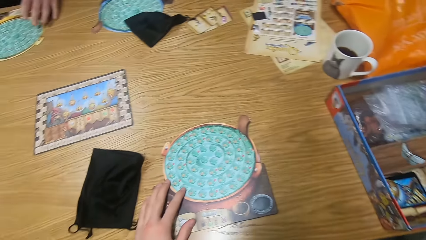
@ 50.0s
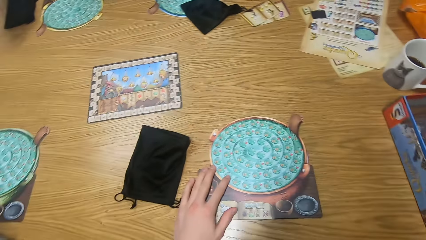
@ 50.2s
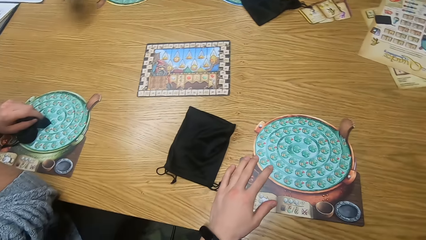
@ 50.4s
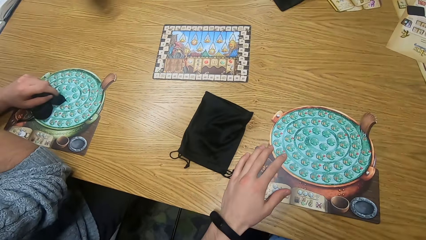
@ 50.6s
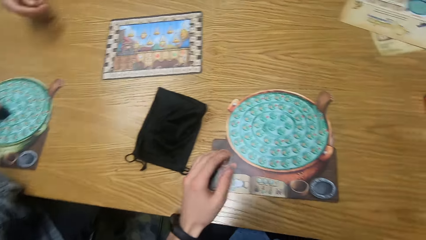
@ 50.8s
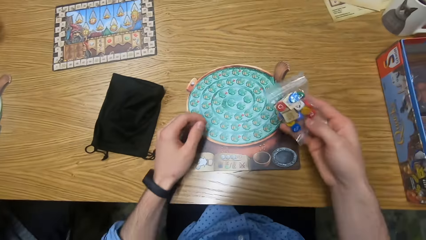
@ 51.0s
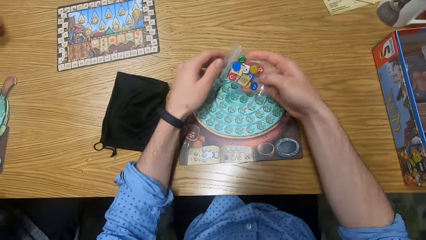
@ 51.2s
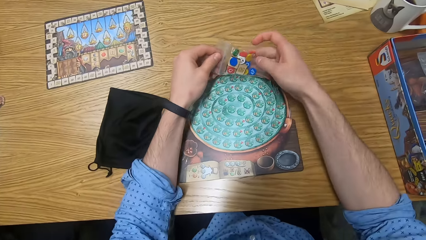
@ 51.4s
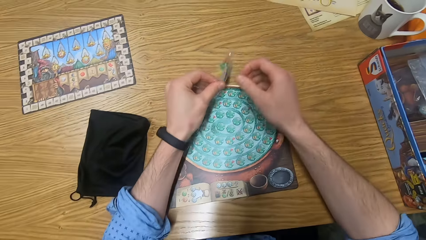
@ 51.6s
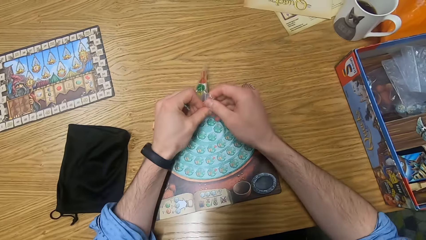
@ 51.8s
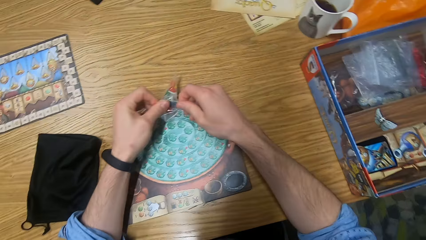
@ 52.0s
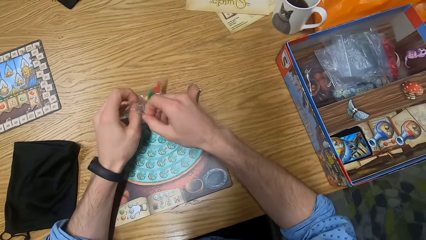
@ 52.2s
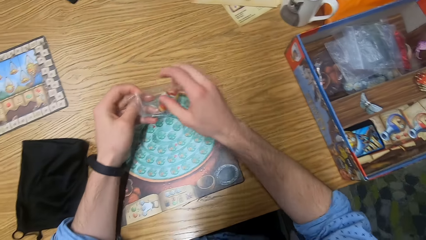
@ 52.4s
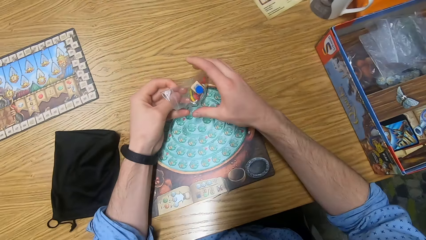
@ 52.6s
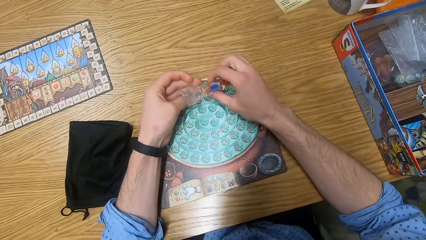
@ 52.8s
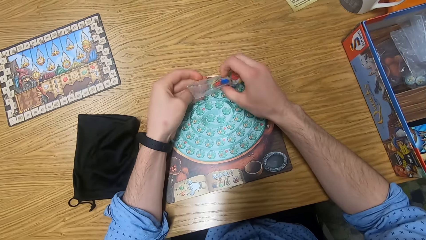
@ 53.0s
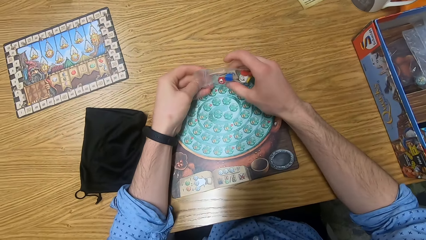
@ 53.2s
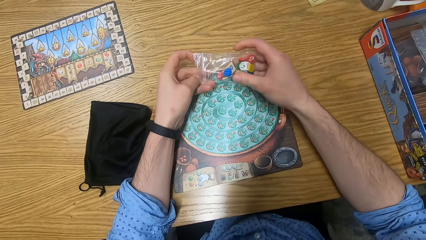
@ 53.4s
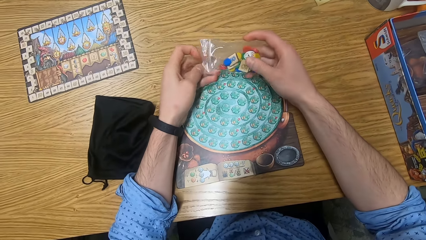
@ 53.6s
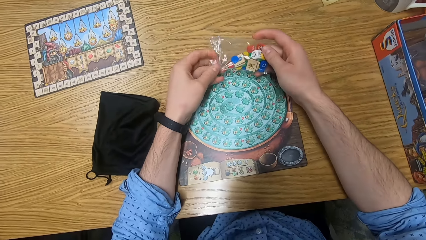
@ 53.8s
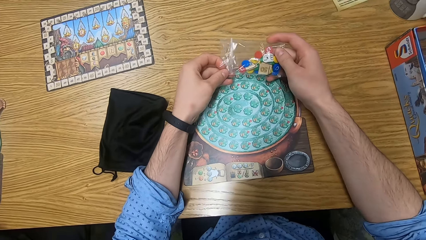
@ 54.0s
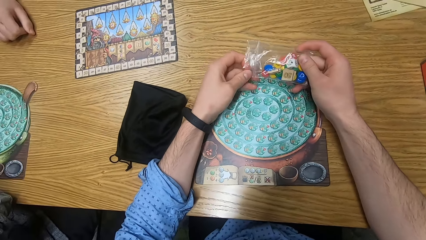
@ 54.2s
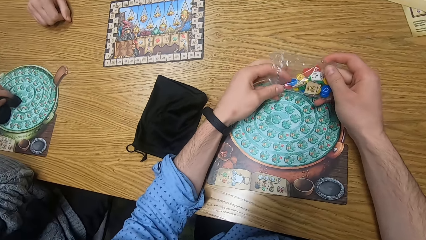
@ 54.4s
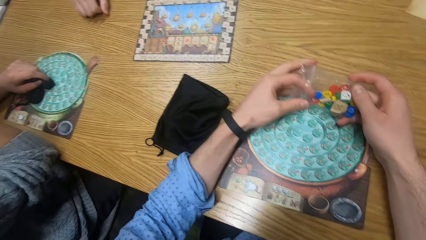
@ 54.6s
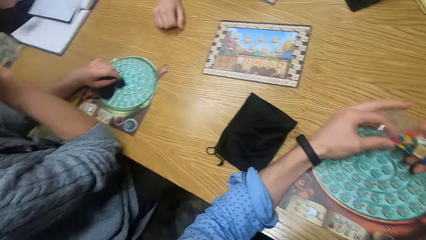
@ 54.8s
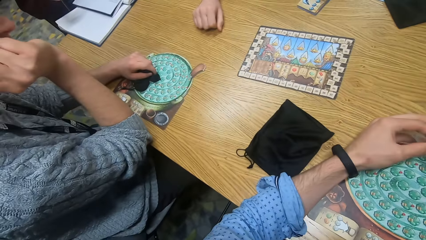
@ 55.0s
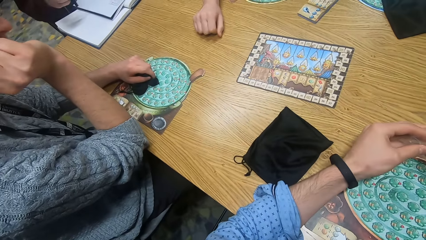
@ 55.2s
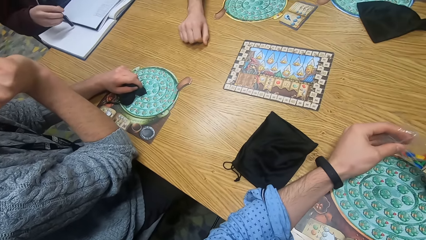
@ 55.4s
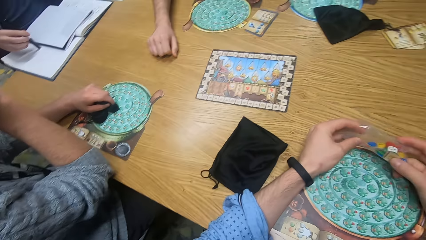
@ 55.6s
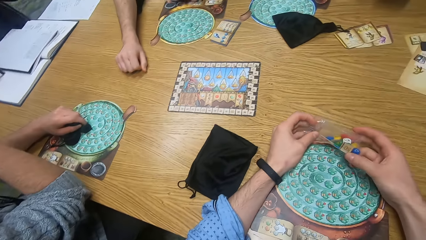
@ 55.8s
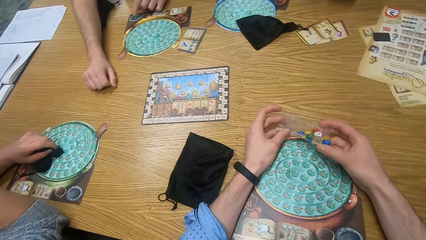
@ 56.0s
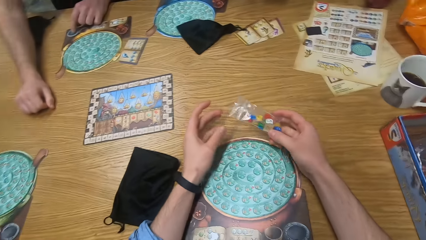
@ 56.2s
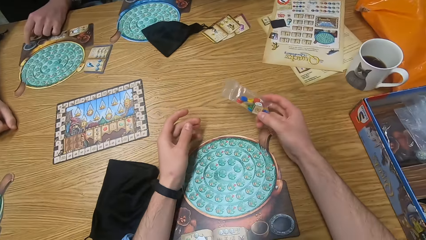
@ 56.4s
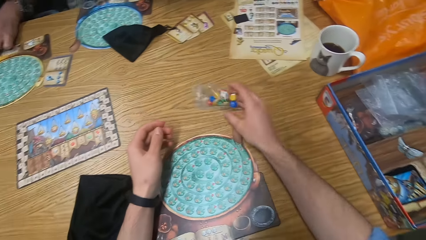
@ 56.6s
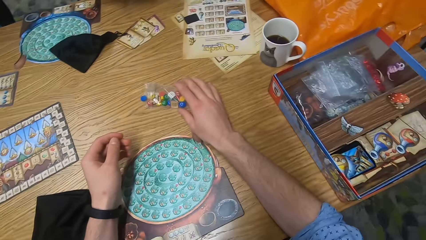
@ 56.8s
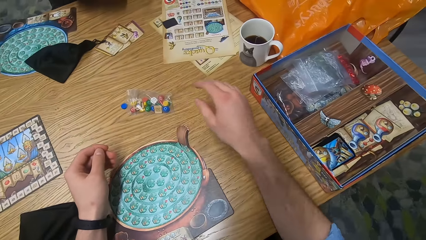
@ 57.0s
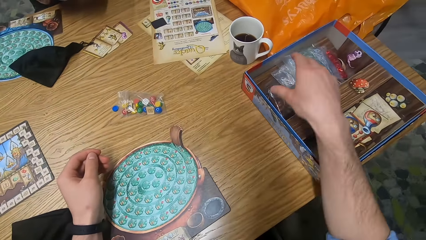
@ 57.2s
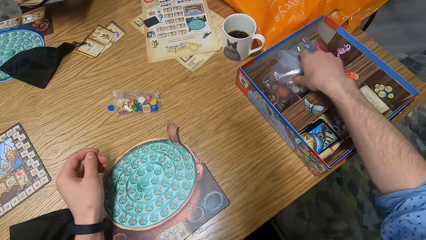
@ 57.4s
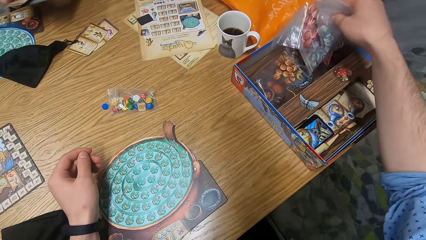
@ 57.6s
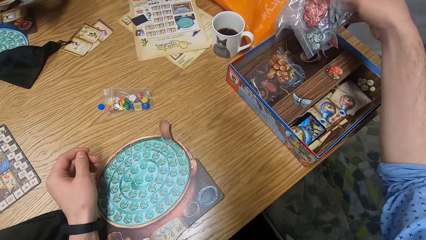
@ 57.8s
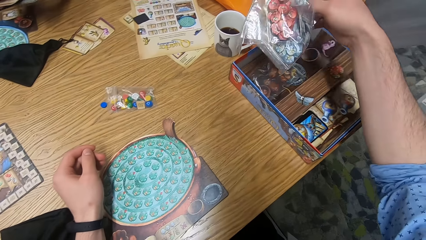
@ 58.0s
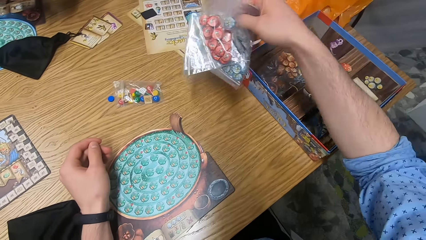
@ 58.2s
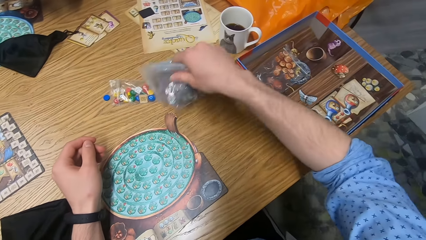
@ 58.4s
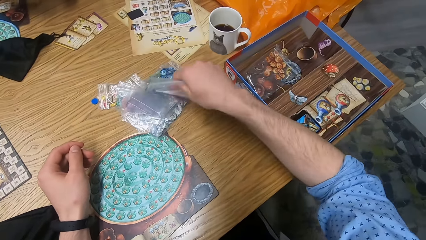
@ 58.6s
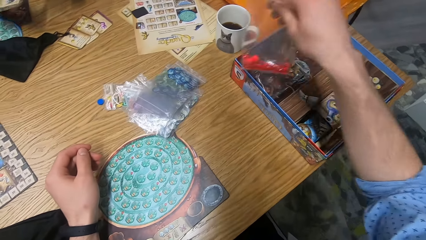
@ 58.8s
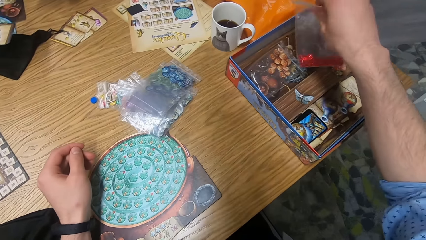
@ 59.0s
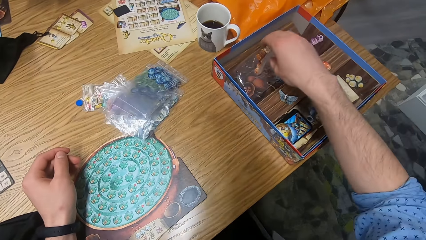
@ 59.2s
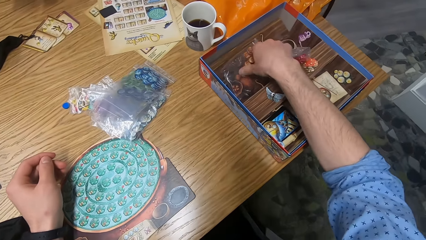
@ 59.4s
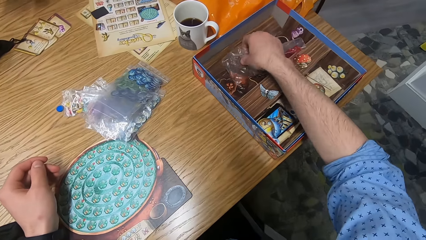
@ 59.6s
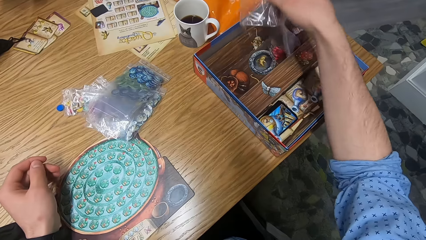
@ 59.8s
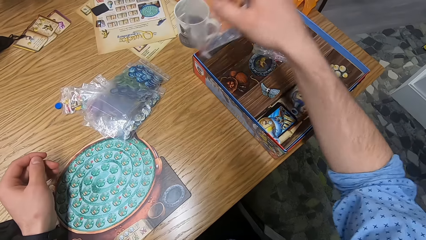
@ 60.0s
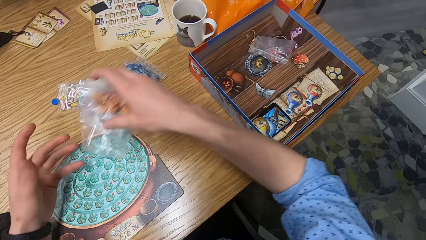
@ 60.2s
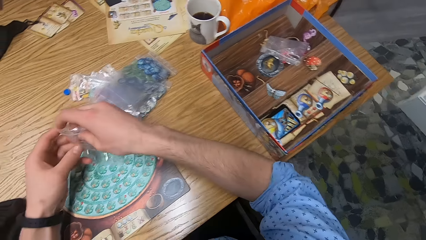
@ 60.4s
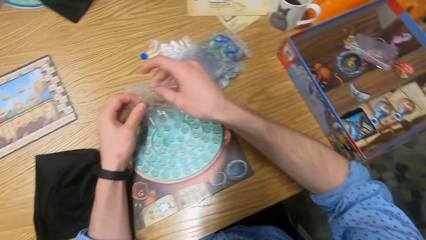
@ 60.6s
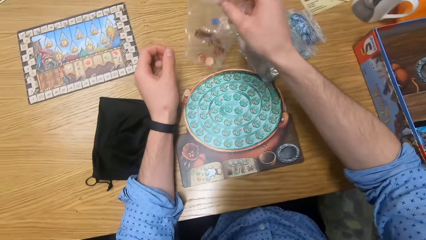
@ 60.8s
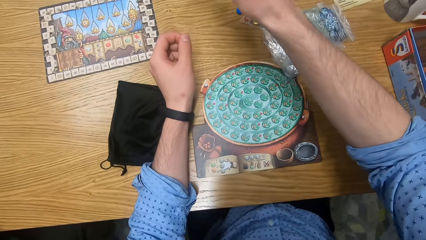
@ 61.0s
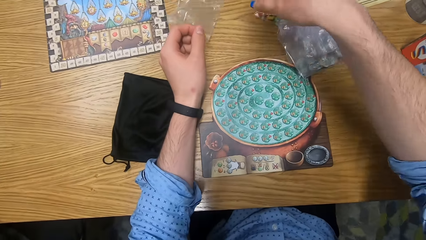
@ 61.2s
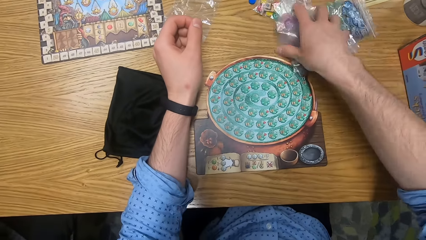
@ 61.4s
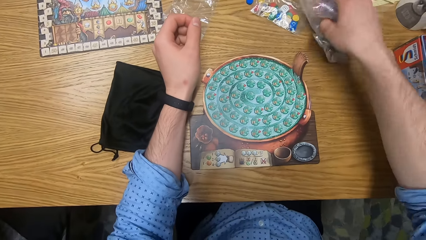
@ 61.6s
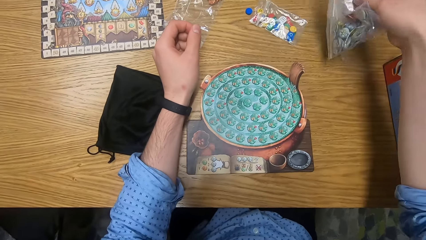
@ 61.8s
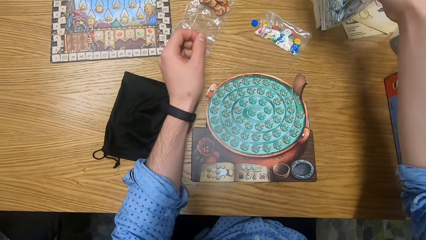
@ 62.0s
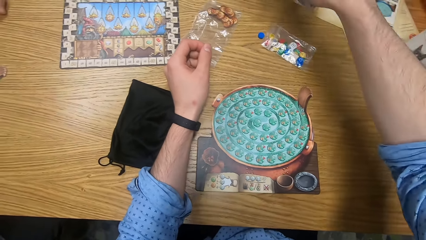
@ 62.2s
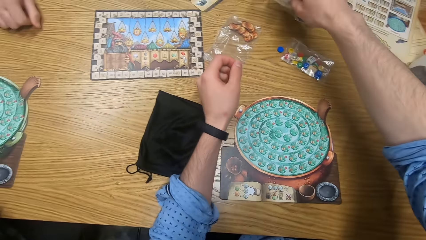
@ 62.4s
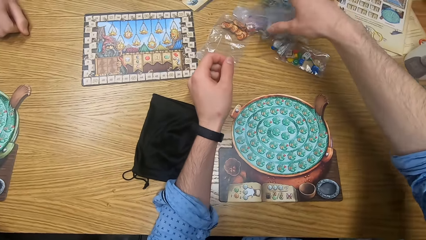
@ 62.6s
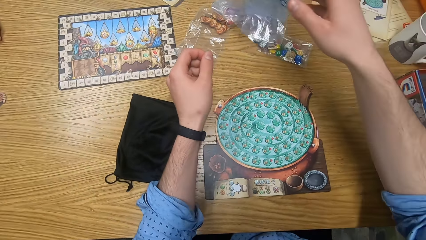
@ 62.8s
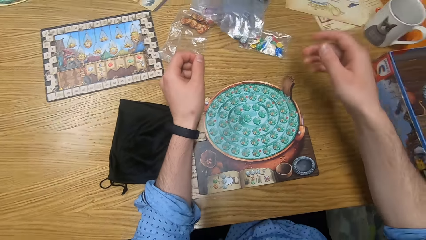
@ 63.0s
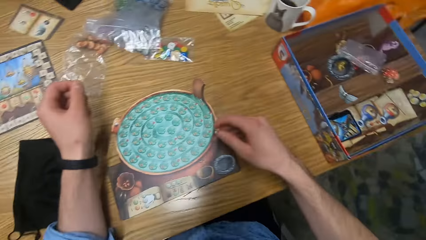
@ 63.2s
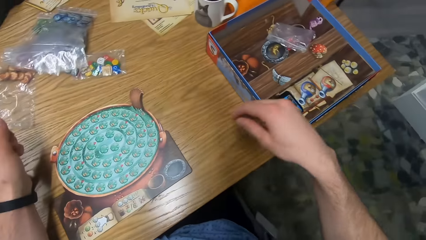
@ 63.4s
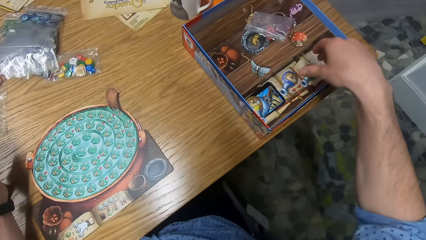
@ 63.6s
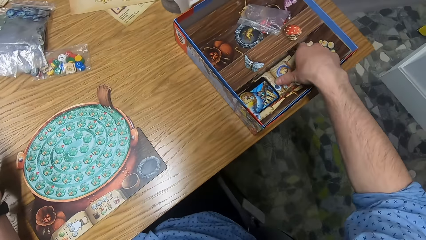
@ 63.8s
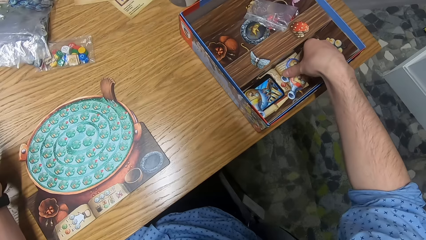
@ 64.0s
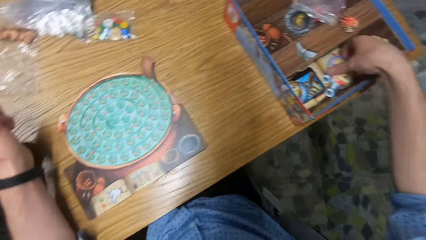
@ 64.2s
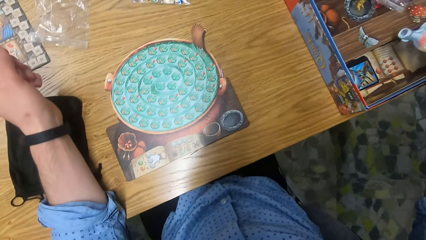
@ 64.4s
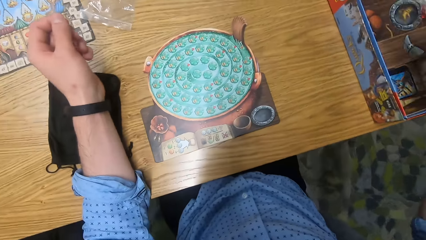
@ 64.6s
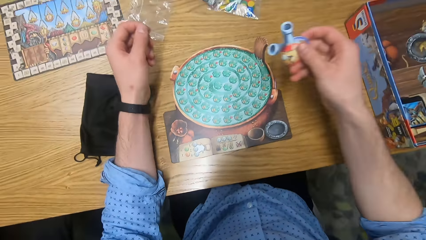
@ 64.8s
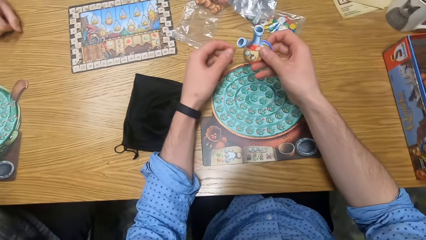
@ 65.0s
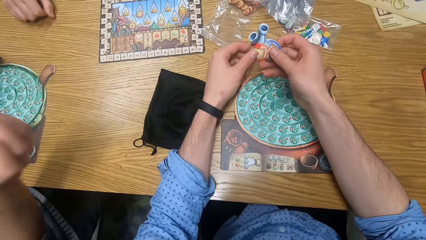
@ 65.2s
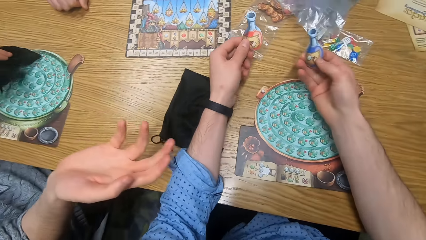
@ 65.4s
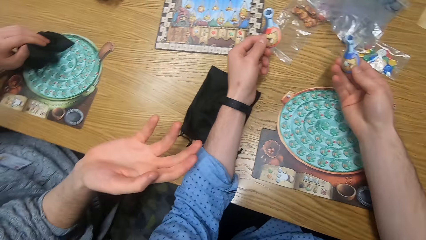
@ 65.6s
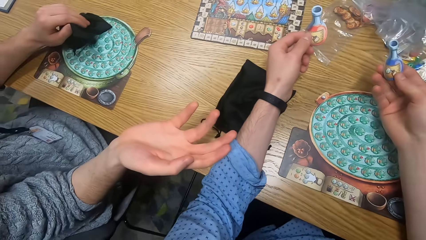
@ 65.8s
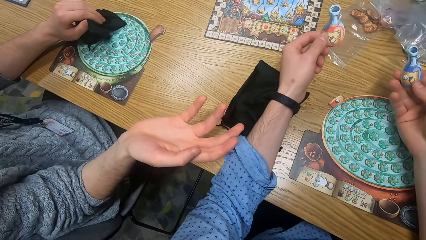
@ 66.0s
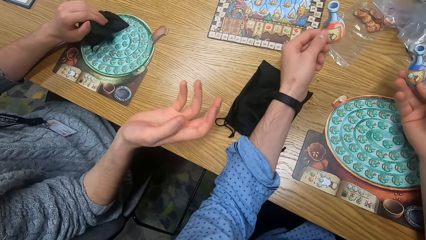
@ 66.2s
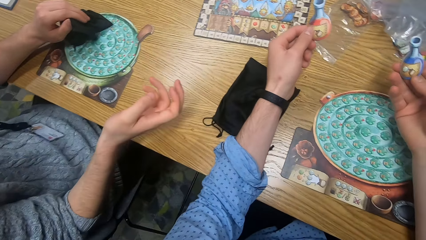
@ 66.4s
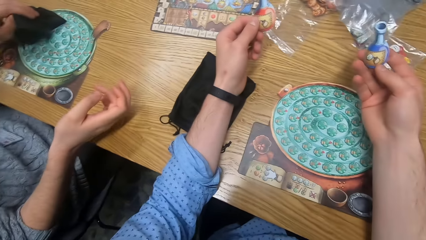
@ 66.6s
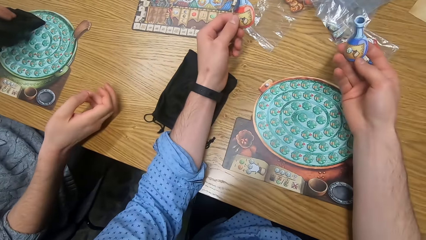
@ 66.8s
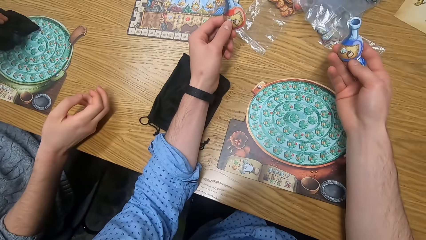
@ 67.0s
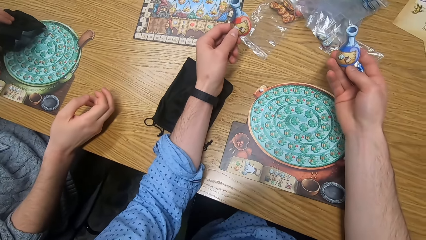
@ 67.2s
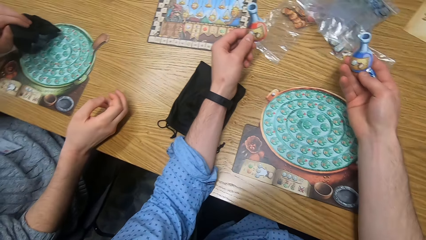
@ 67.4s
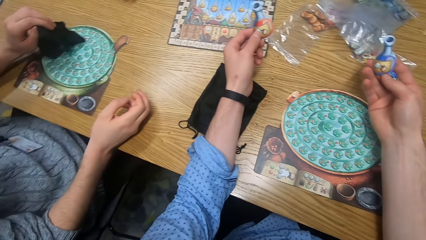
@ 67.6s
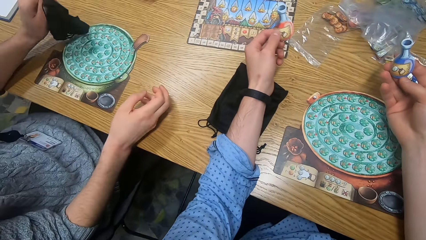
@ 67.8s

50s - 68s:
The camera wearer opens a grip seal bag on the table with both hands. He picks up the dice pack from the box. He puts his left hand in the grip seal bag. He touches a red token in the grip seal bag. He drops the grip seal bag on the table with his right hand. He puts the dice on the table. He picks up a bunch of grip seal bags from the board game box on the table with his right hand. He drops some of the grip seal bags on the table with his right hand. He drops a grip seal bag with chips in the board game box on the table with his right hand. He picks up a grip seal bag with orange chips from the board game box with his right hand. He holds the grip seal bag with orange chips in both hands. He drops the grip seal bag on the table with his right hand. He picks up the grip seal bags from the table with his right hand. He places the grip seal bags on the table with his right hand. He picks up a blue flask and an orange flask from the board game box on the table with his right hand. He holds the orange flask with his left hand. He holds the blue flask with his right hand.
